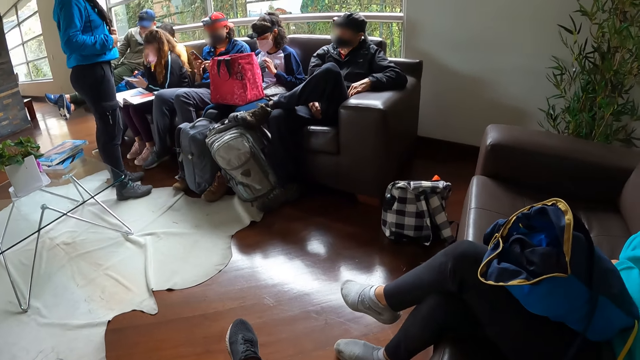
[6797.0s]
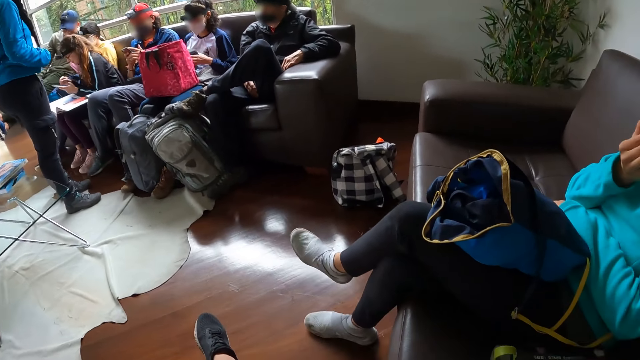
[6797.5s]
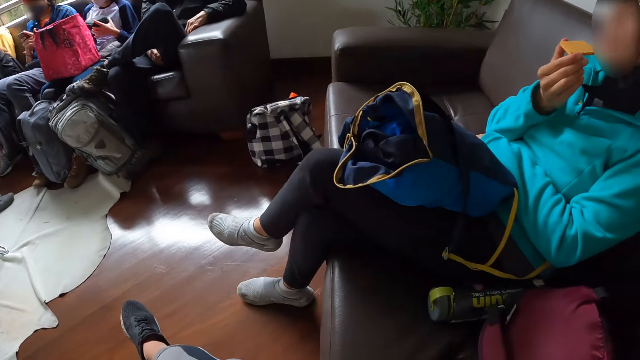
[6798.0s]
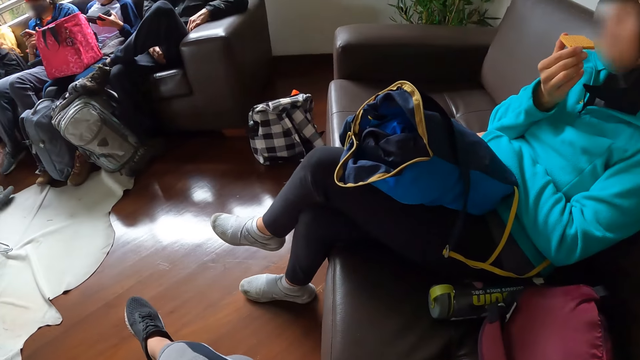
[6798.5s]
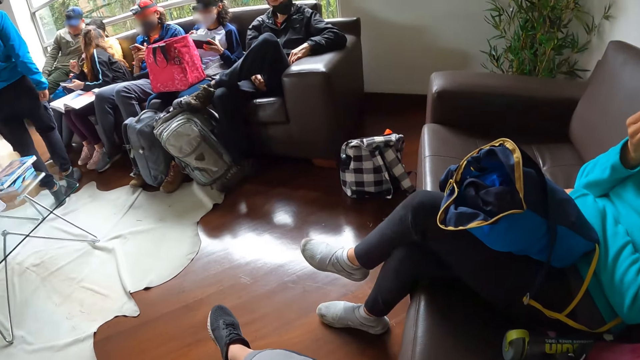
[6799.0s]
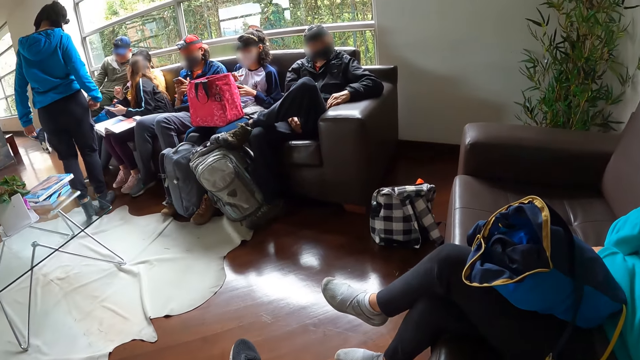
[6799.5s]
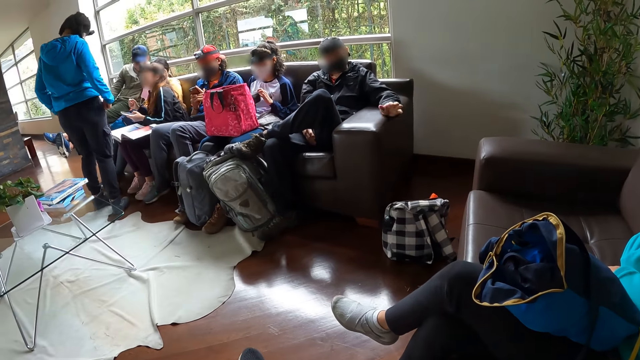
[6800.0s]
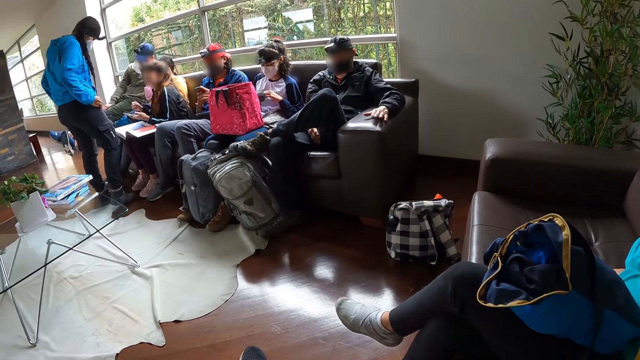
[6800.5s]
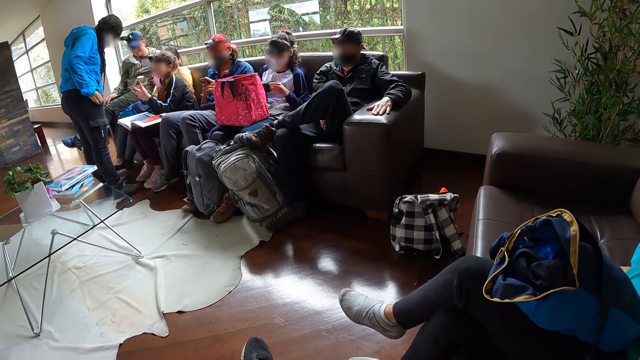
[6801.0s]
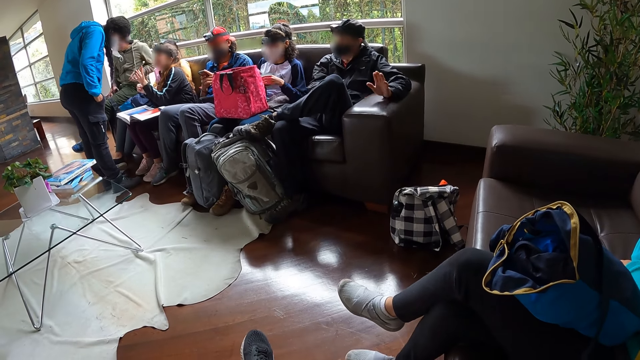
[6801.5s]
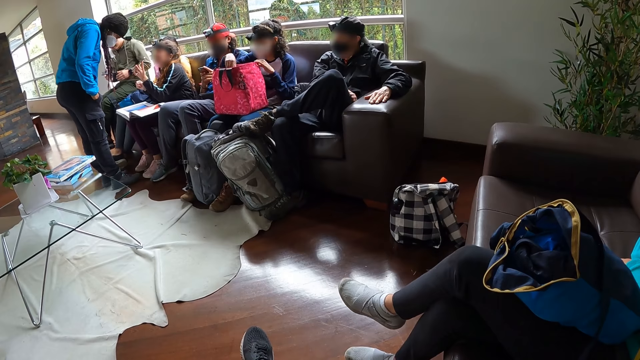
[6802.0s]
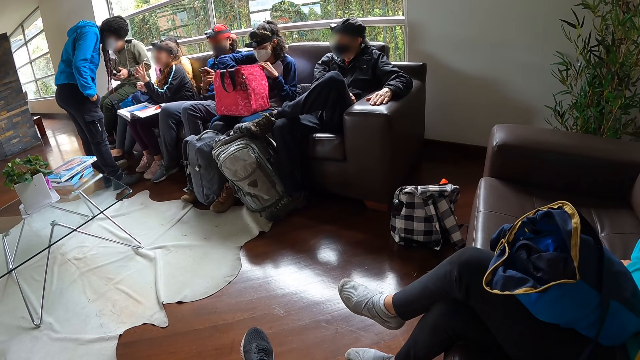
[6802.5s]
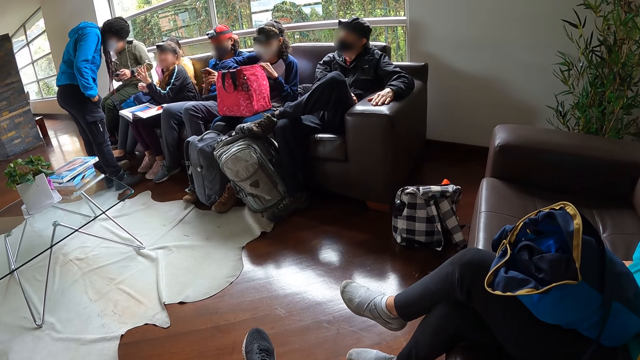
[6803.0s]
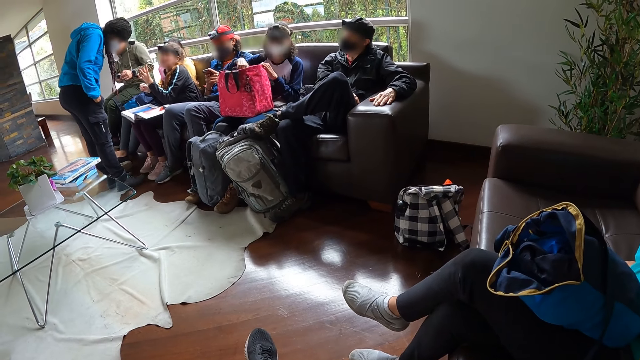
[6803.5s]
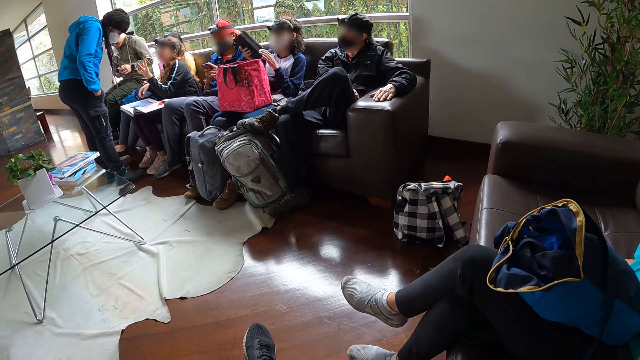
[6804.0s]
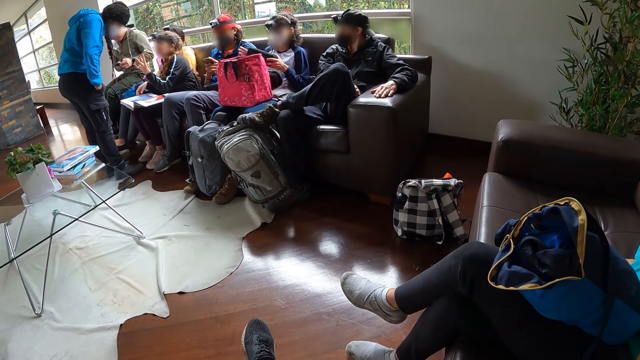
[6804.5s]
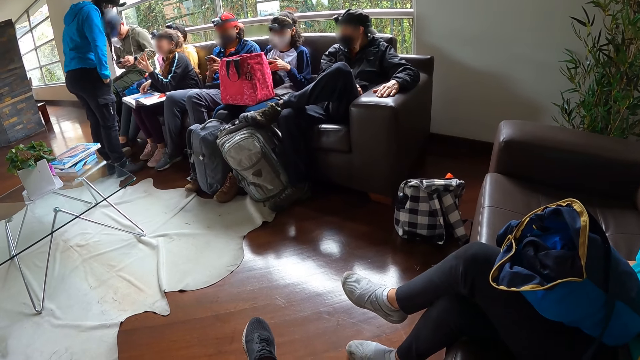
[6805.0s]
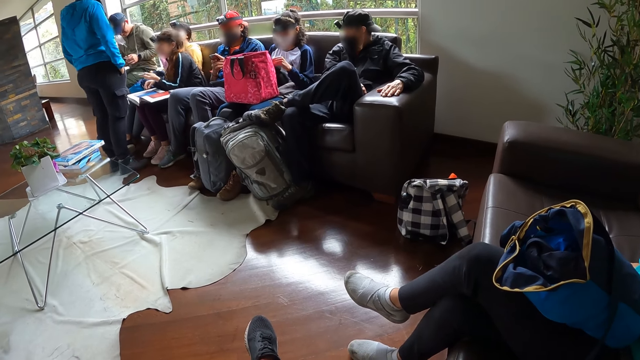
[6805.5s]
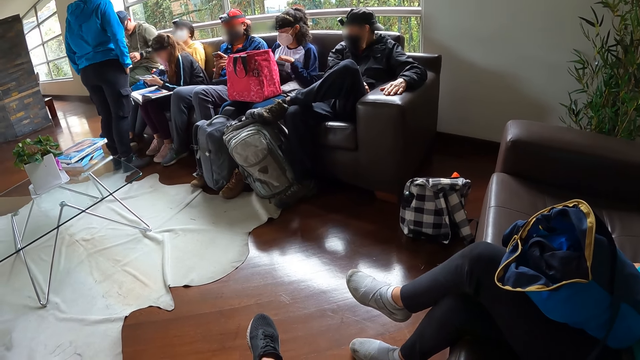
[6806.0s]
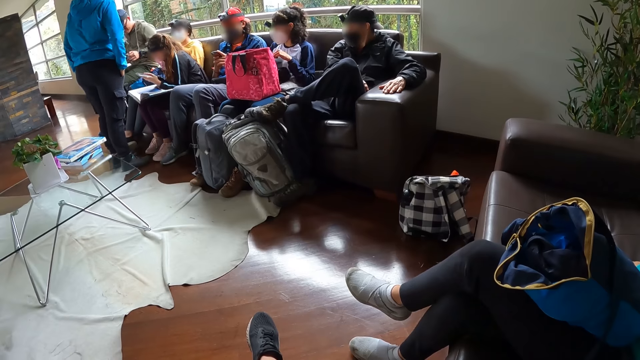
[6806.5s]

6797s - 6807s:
A man interacts with a woman. Another woman interacts with the first woman. A third woman interacts with the first woman. Another man taps the sofa with his hands. The first woman interacts with the third woman. The first woman shows the phone in her left hand to the third woman. A fourth woman puts the camera in her hands on her lap. The fourth woman dips her right hand in a bag on her lap. The first man operates a phone in his hands. The second man interacts with the fourth woman. The fourth woman brings out a pouch from the bag on her lap with her right hand. The second woman interacts with the third woman. The fourth woman opens the pouch.

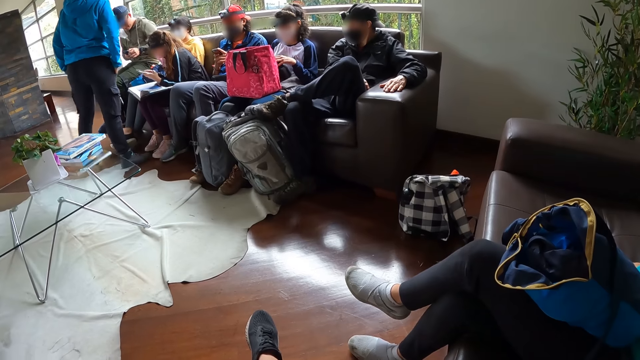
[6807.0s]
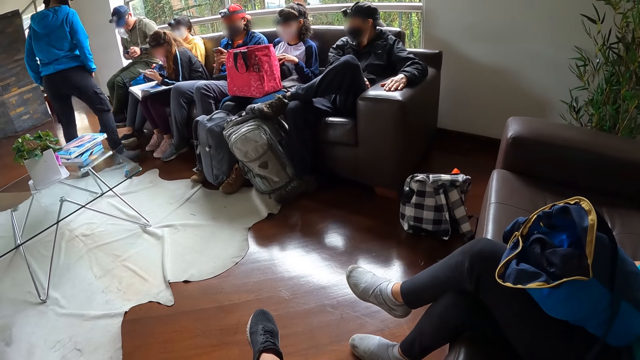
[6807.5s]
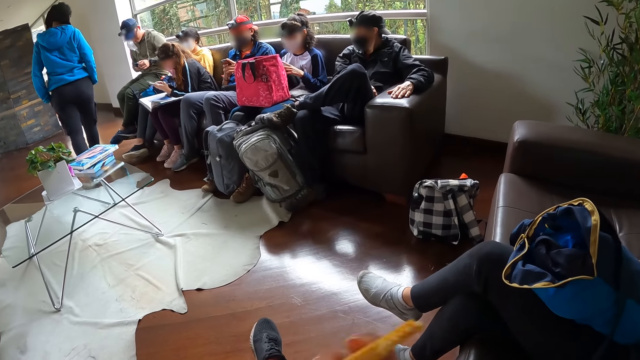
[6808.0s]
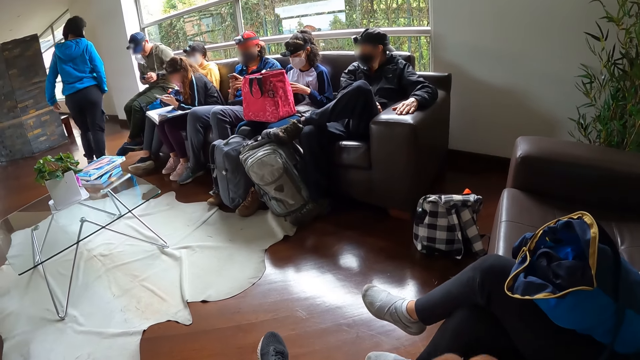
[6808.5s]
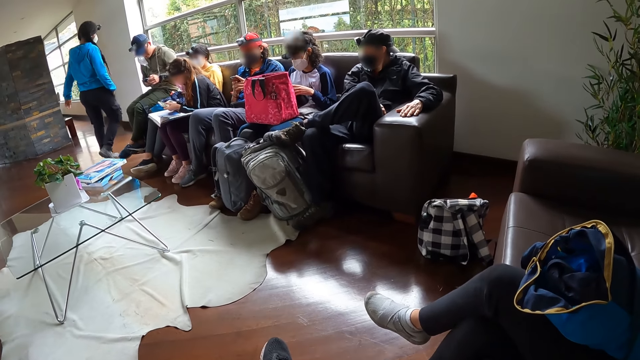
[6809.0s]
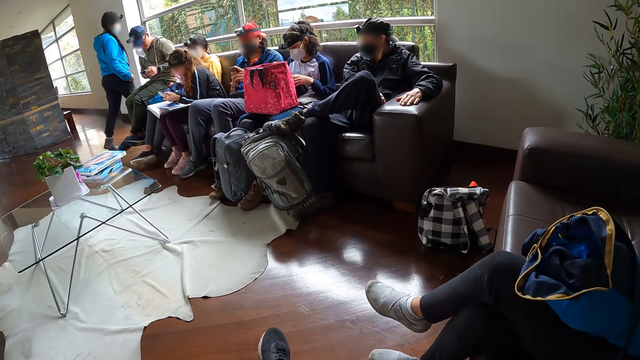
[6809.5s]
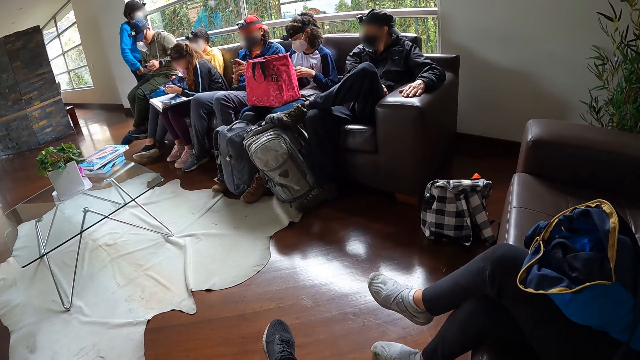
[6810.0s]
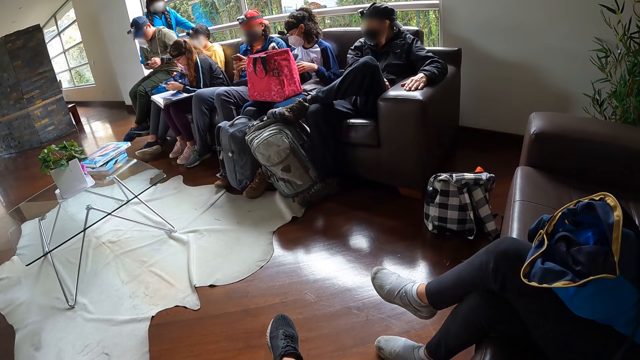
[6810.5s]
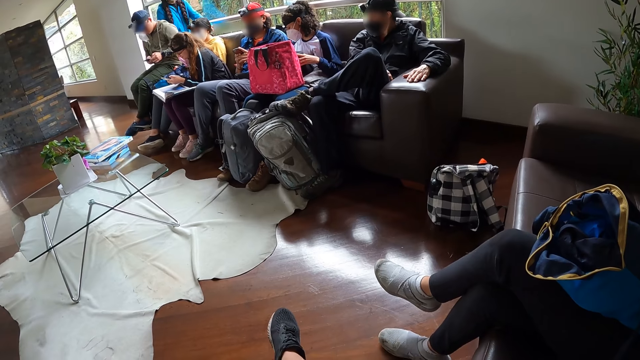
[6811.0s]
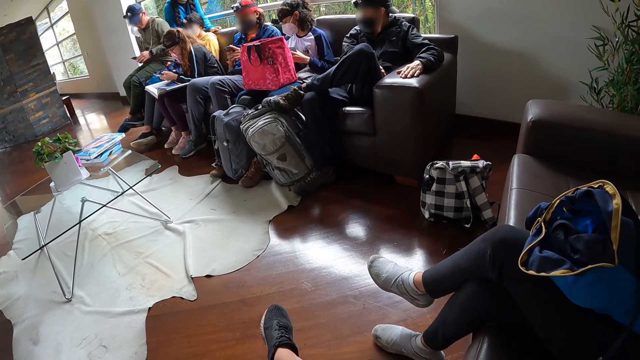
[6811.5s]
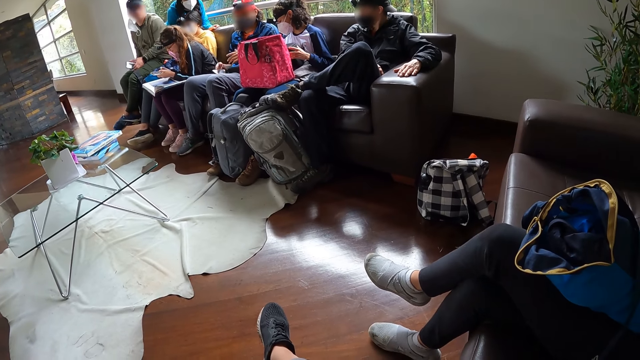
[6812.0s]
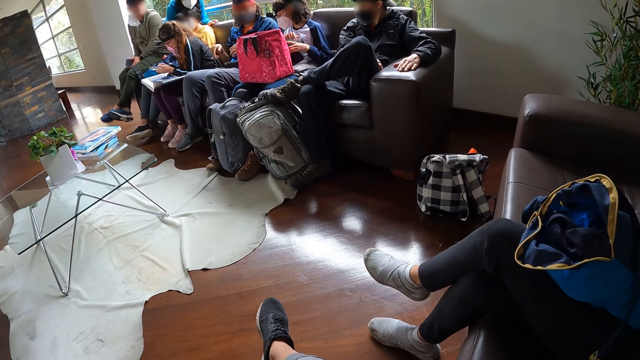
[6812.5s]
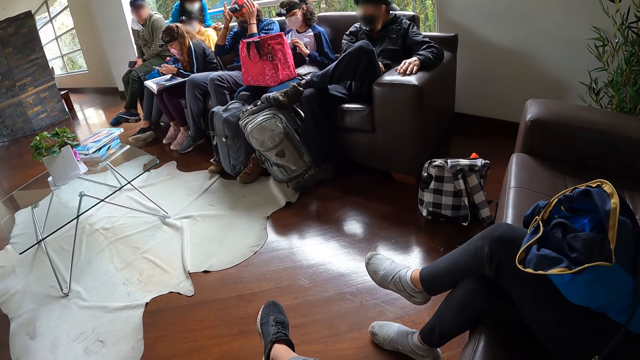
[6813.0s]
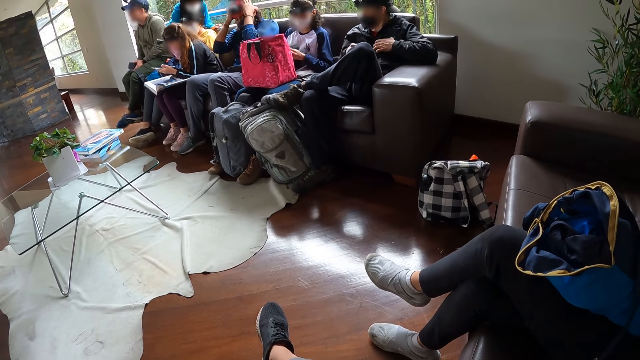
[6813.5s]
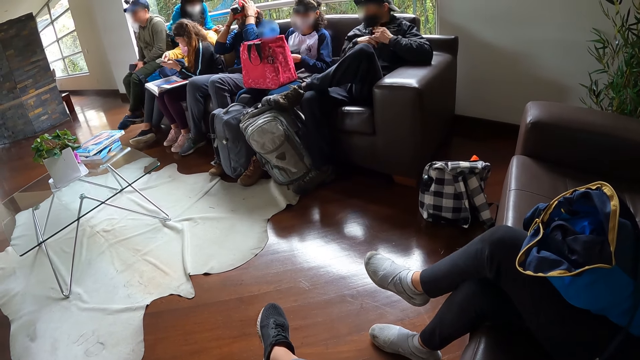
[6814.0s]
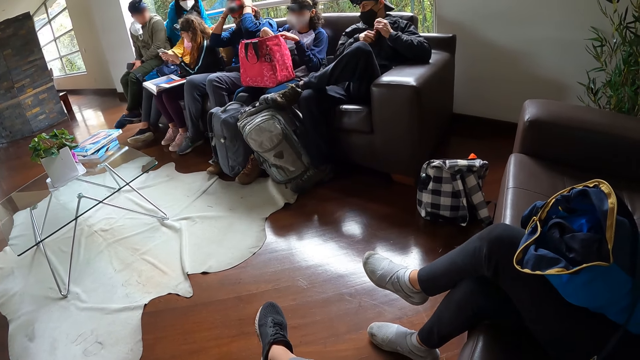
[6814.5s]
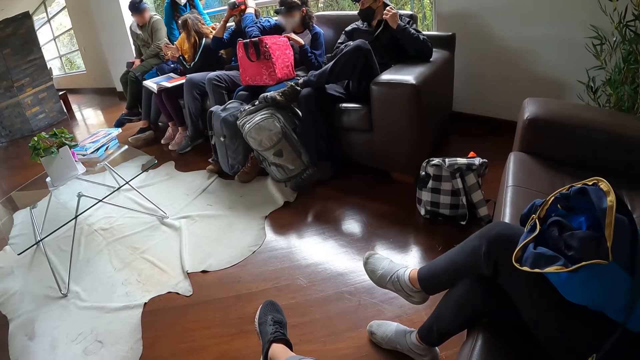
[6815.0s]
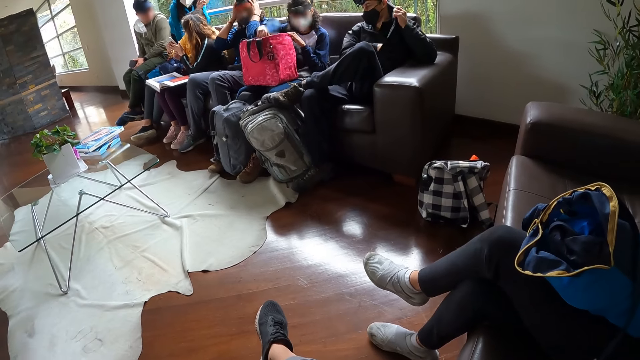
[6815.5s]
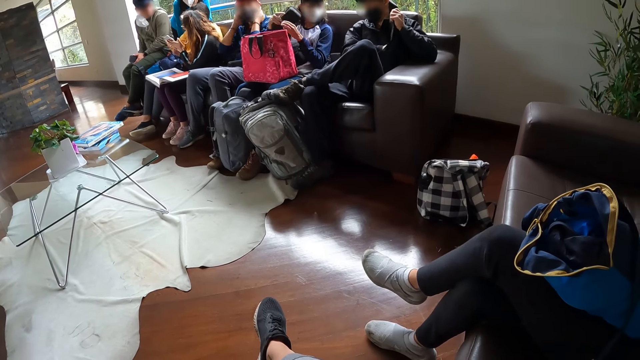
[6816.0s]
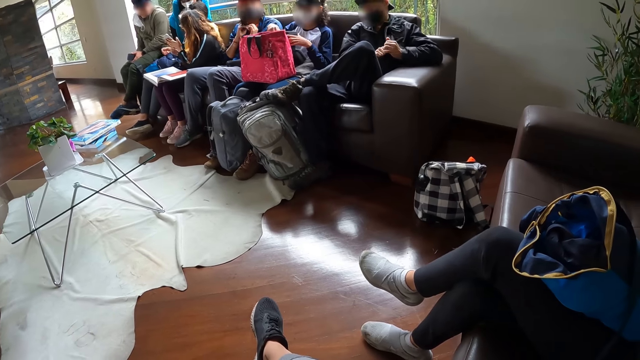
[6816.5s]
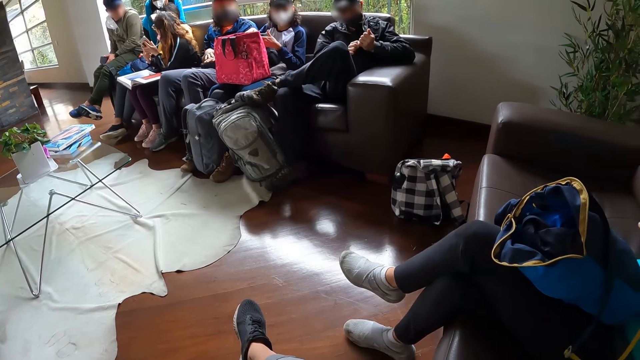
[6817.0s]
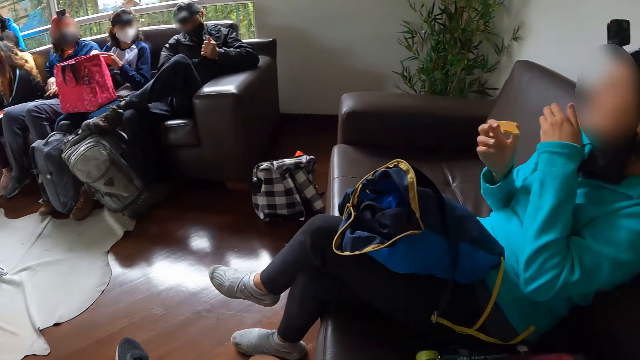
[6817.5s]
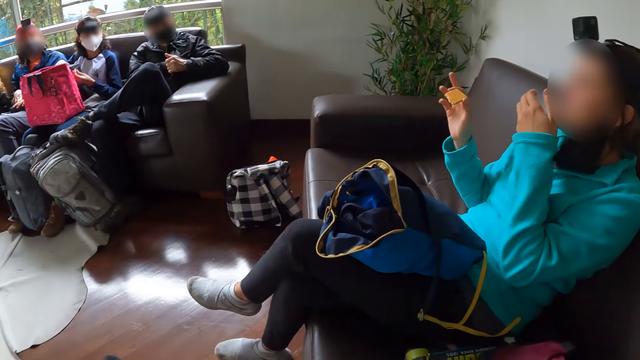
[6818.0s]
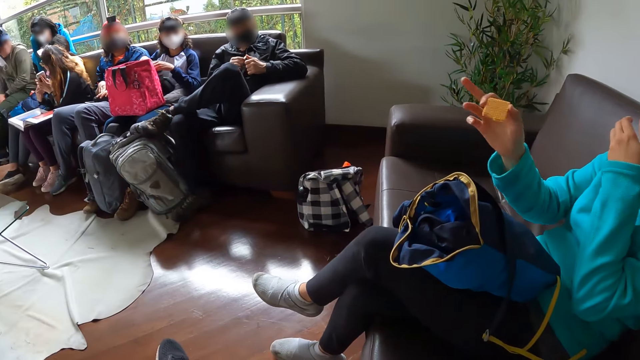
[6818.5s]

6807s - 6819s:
A woman moves to the back of the sofa. Another woman removes a battery from the pouch with her right hand. The second woman puts the battery in her right hand on the sofa. A third woman lowers the phone in her right hand on her lap. The second woman closes the pouch in her hands. The first woman interacts with a man, a fourth woman, and a fifth woman. The third woman adjusts the camera on her head with both hands. Another man unzips his jacket with his right hand. The fifth woman interacts with the fourth woman. The fourth woman interacts with the fifth woman. The fourth woman holds the phone in the fifth woman's hand with her right hand. The fifth woman shows the phone in her left hand to the fourth woman. The first man interacts with the first woman. The second woman removes a pouch inside the bag in her lap with her right hand. The second woman interacts with the second man. The second man picks up a phone in the inner pocket of his jacket with his right hand. A sixth woman interacts with the second woman and the third woman.
